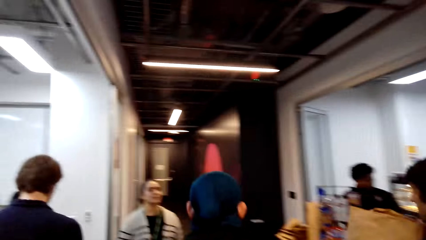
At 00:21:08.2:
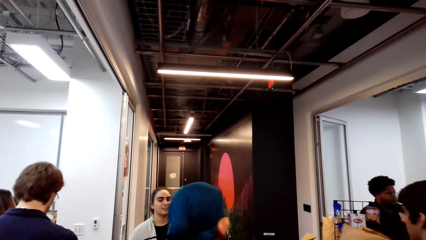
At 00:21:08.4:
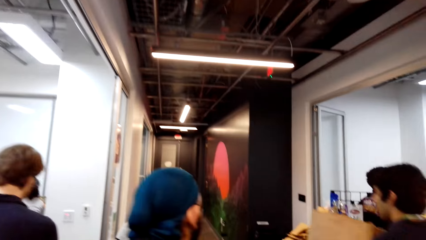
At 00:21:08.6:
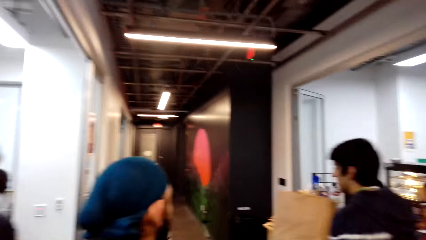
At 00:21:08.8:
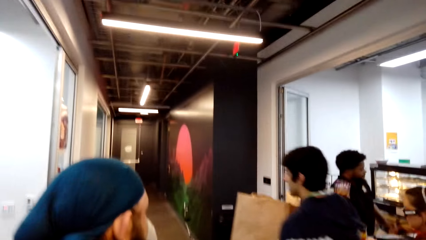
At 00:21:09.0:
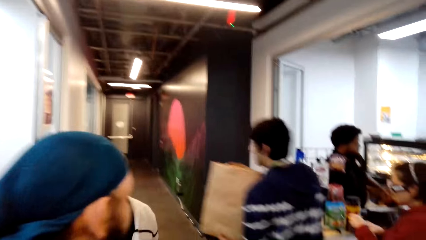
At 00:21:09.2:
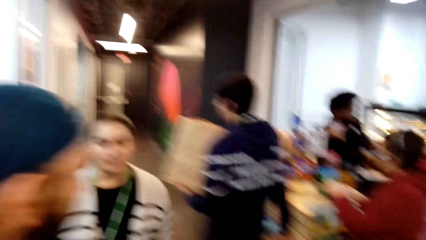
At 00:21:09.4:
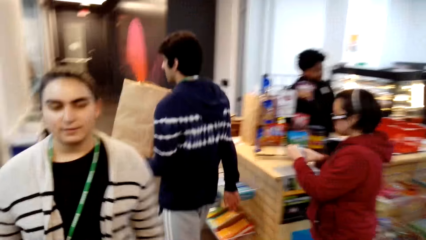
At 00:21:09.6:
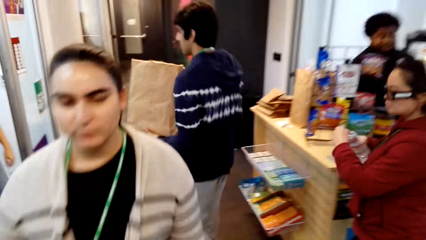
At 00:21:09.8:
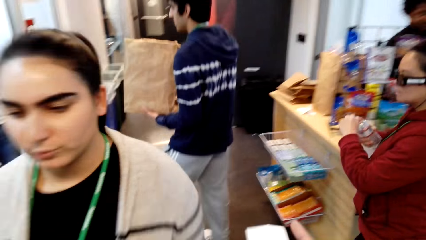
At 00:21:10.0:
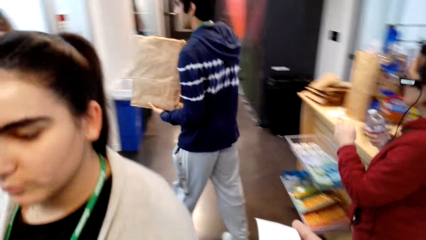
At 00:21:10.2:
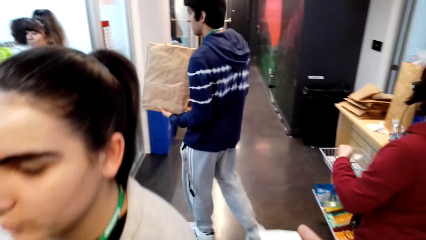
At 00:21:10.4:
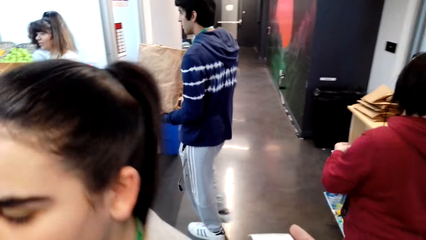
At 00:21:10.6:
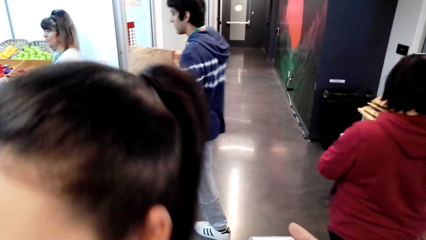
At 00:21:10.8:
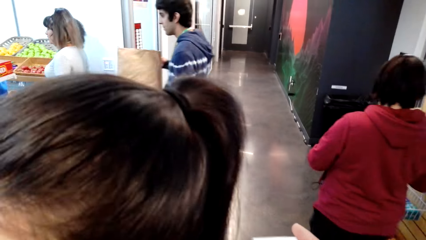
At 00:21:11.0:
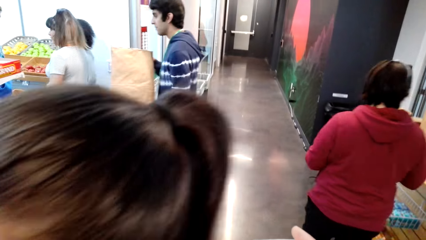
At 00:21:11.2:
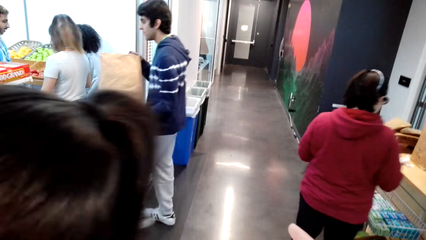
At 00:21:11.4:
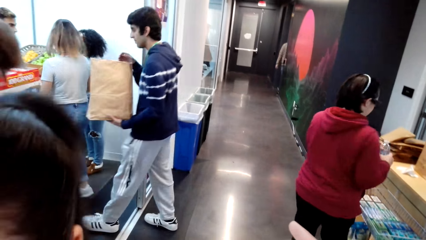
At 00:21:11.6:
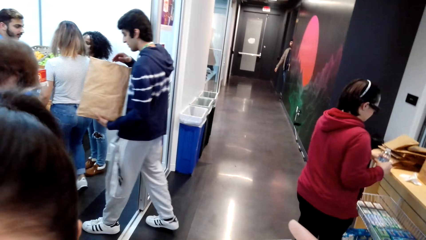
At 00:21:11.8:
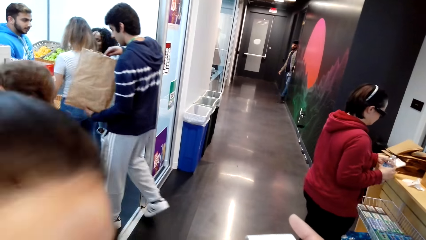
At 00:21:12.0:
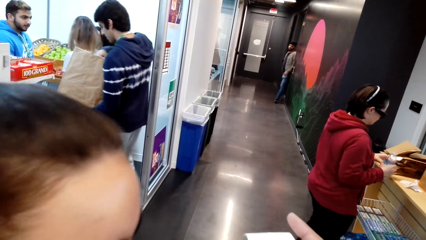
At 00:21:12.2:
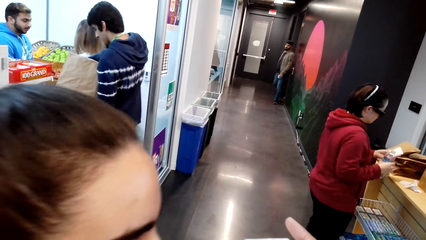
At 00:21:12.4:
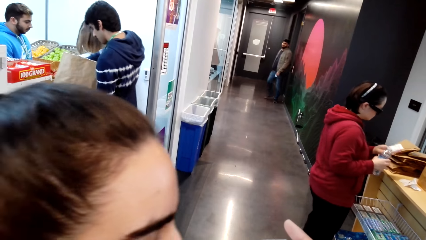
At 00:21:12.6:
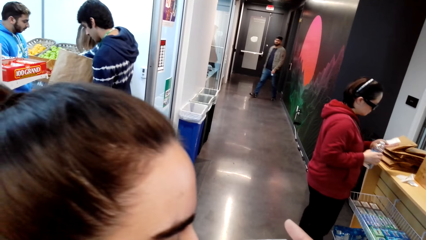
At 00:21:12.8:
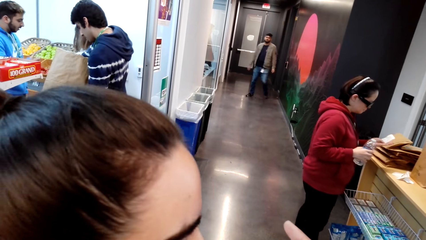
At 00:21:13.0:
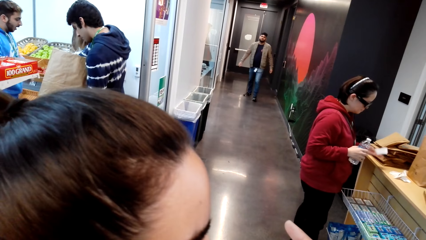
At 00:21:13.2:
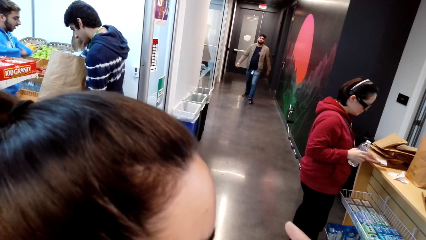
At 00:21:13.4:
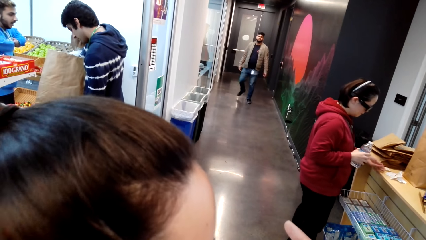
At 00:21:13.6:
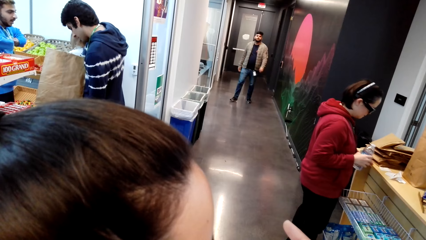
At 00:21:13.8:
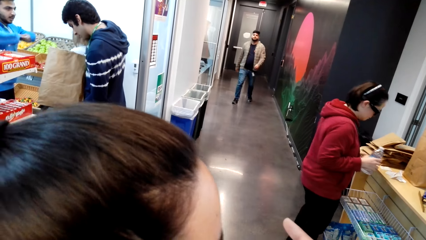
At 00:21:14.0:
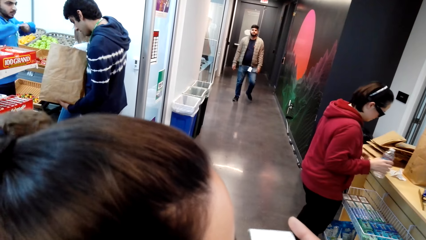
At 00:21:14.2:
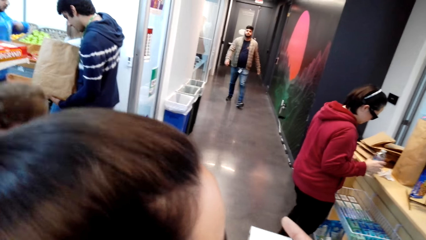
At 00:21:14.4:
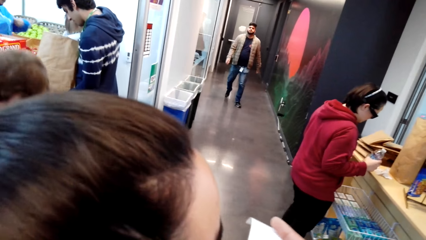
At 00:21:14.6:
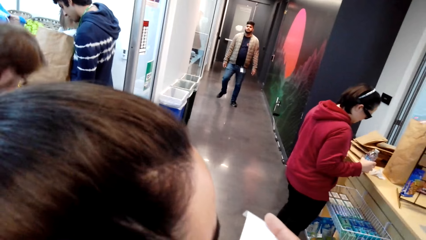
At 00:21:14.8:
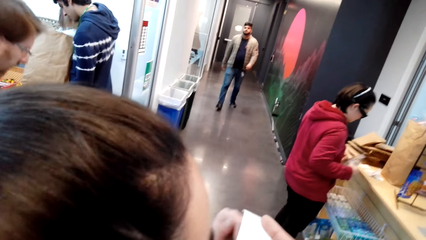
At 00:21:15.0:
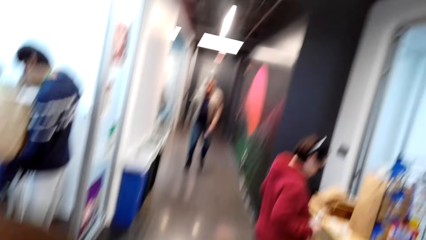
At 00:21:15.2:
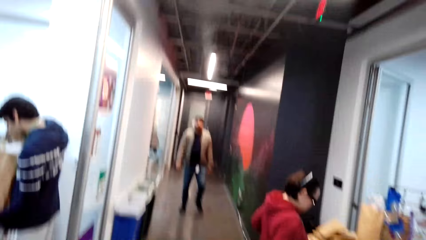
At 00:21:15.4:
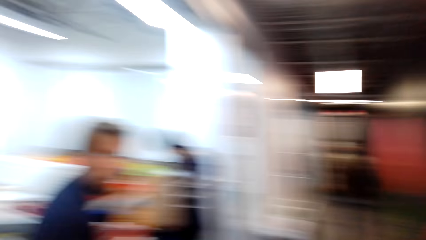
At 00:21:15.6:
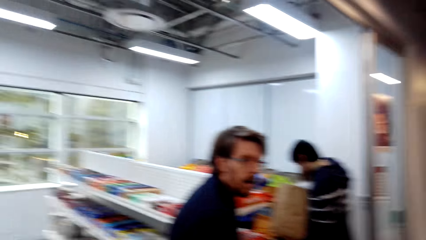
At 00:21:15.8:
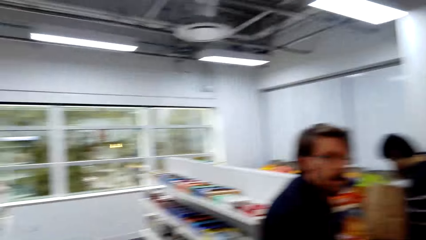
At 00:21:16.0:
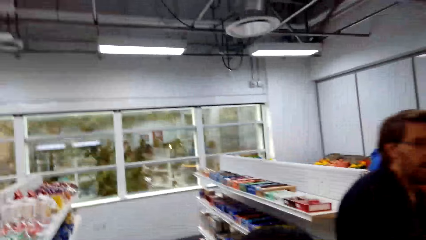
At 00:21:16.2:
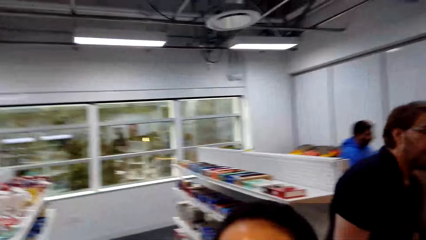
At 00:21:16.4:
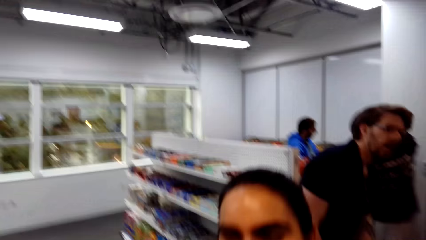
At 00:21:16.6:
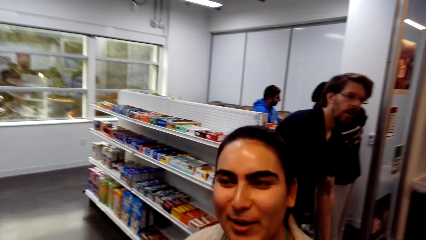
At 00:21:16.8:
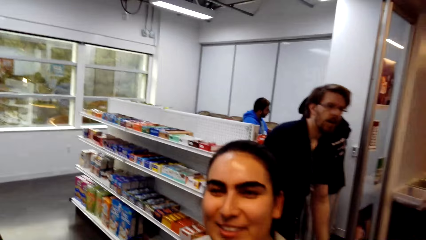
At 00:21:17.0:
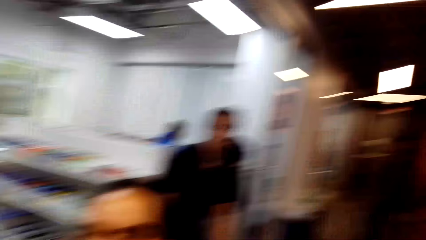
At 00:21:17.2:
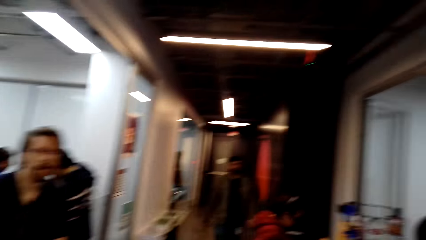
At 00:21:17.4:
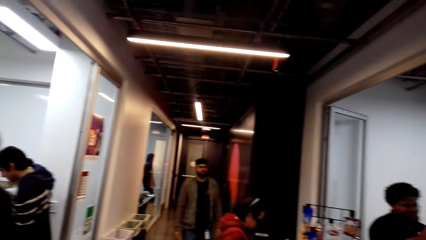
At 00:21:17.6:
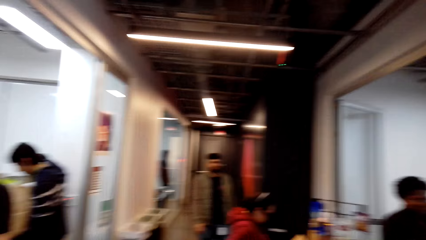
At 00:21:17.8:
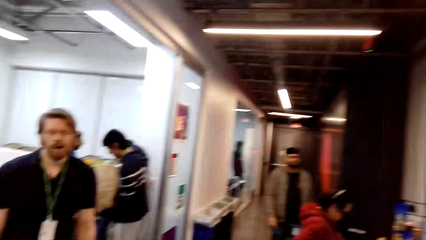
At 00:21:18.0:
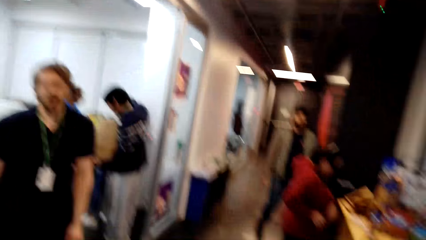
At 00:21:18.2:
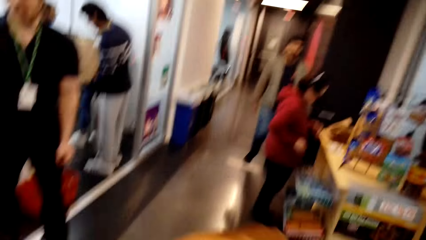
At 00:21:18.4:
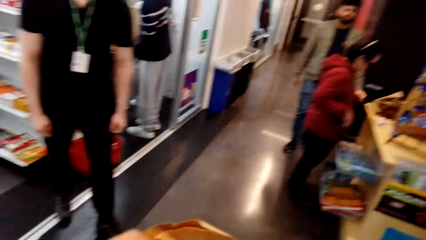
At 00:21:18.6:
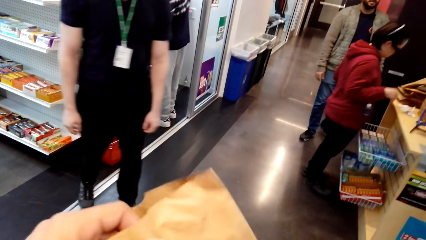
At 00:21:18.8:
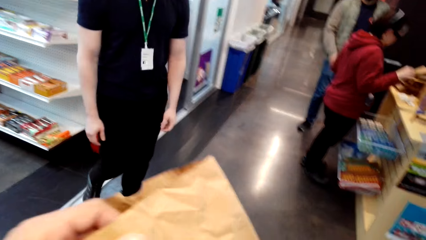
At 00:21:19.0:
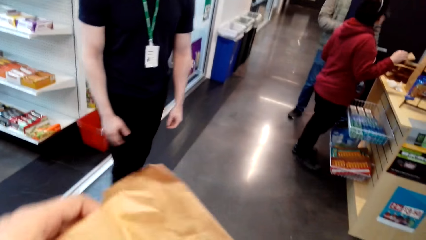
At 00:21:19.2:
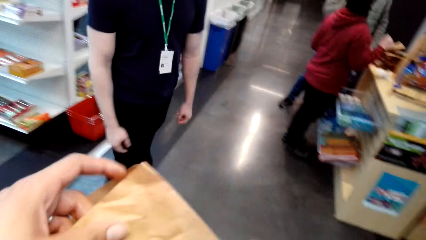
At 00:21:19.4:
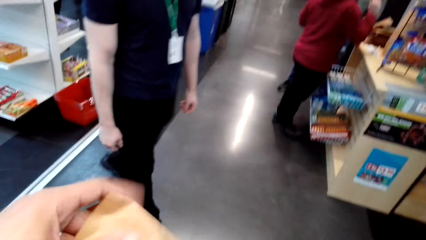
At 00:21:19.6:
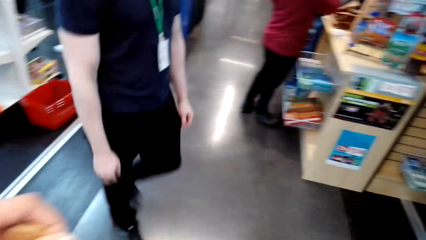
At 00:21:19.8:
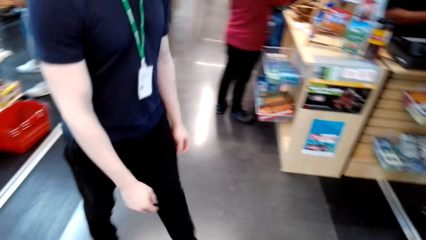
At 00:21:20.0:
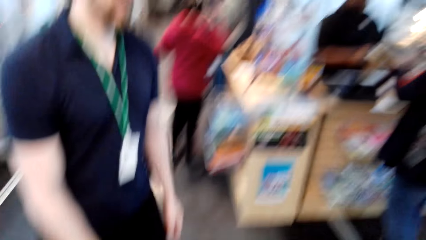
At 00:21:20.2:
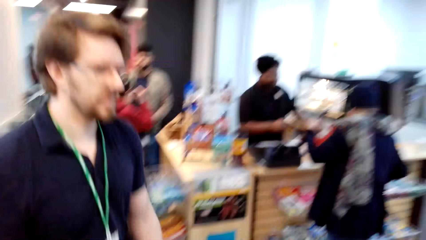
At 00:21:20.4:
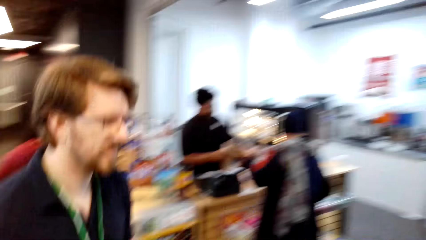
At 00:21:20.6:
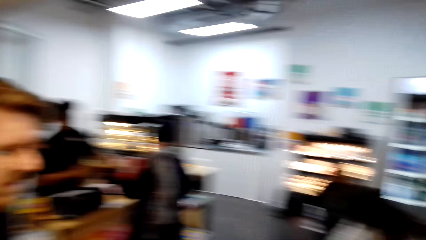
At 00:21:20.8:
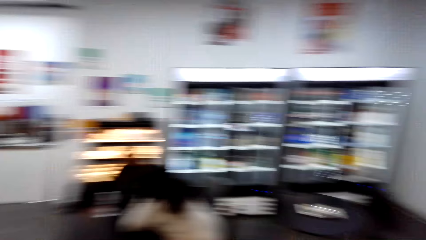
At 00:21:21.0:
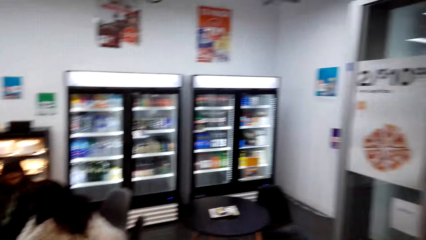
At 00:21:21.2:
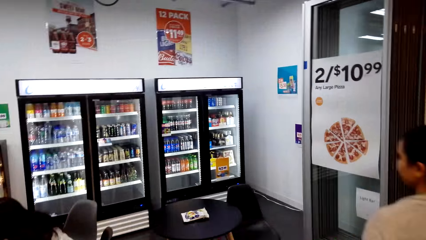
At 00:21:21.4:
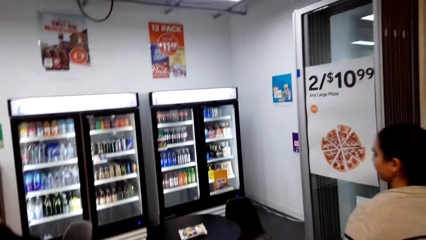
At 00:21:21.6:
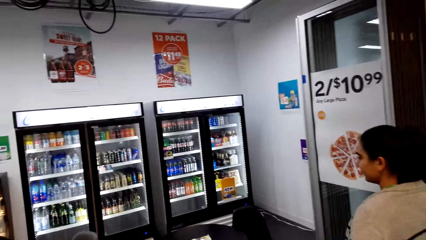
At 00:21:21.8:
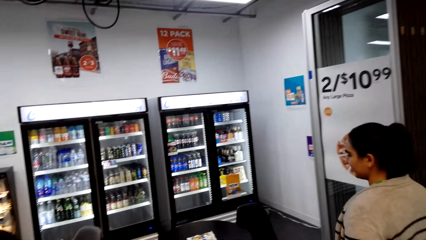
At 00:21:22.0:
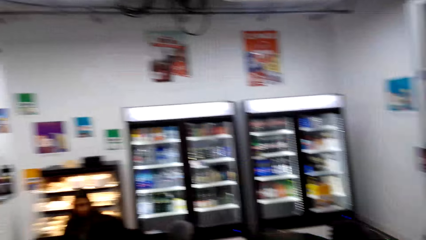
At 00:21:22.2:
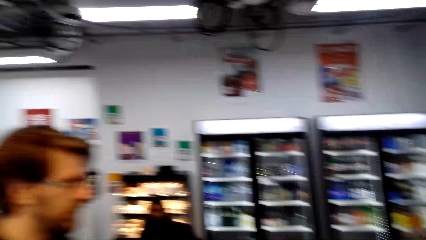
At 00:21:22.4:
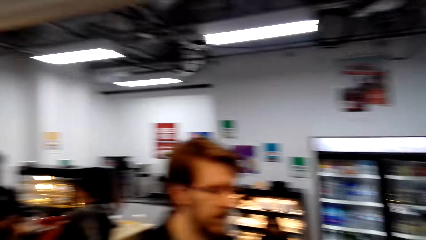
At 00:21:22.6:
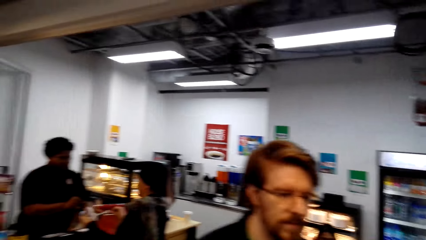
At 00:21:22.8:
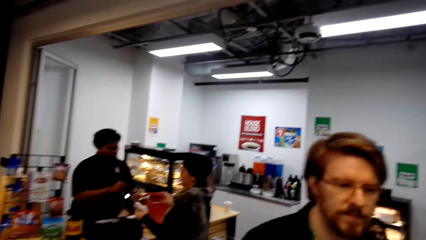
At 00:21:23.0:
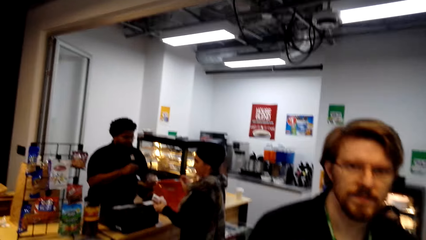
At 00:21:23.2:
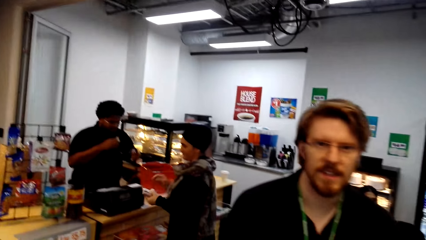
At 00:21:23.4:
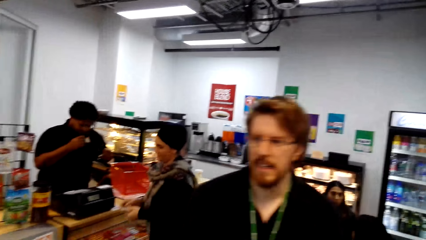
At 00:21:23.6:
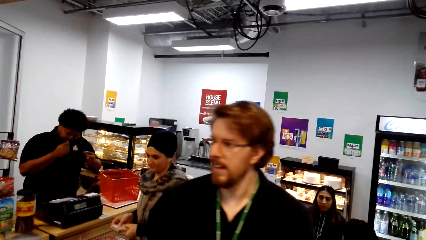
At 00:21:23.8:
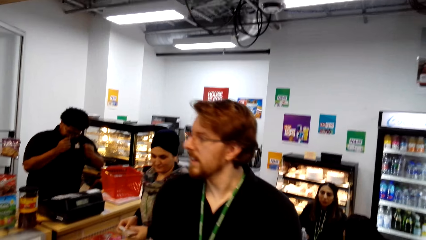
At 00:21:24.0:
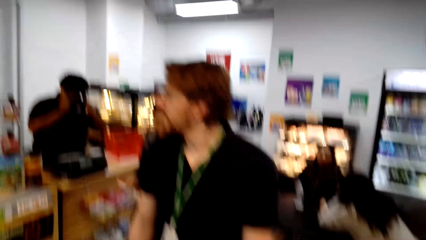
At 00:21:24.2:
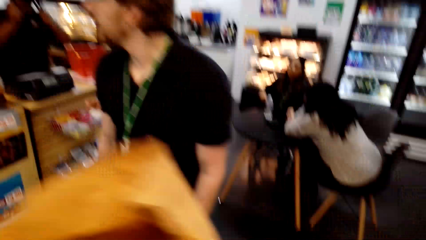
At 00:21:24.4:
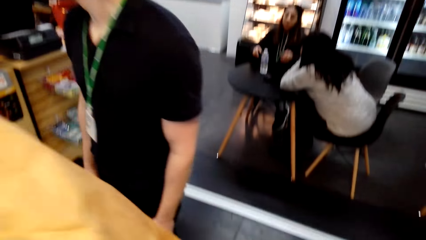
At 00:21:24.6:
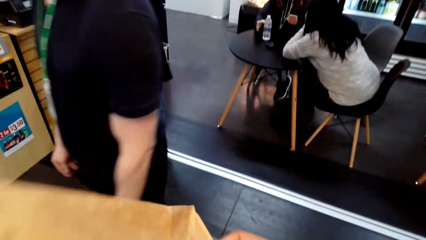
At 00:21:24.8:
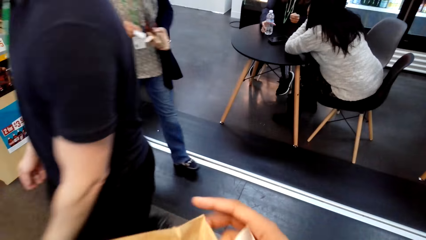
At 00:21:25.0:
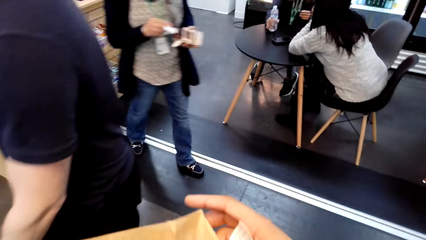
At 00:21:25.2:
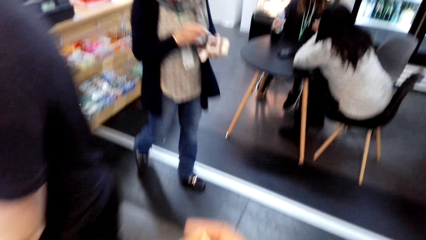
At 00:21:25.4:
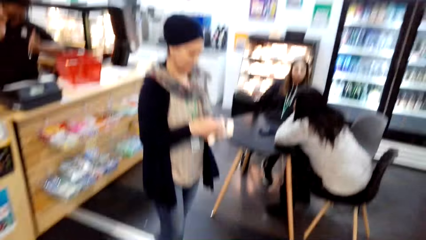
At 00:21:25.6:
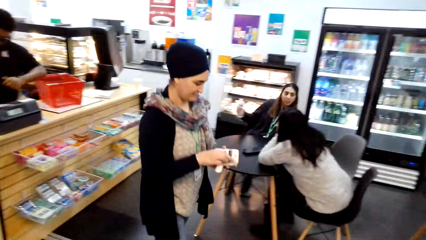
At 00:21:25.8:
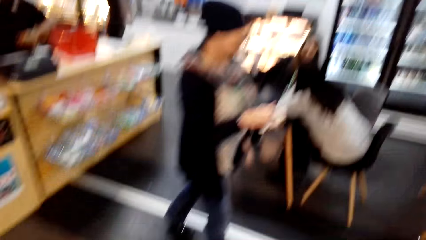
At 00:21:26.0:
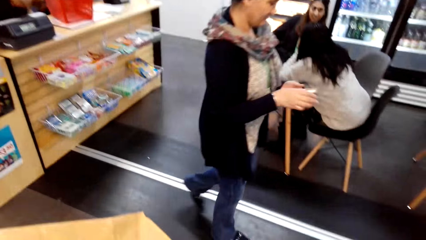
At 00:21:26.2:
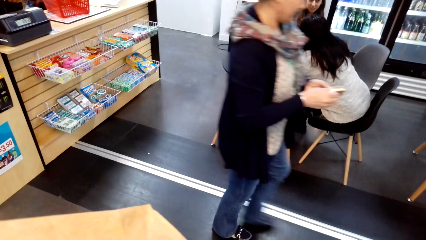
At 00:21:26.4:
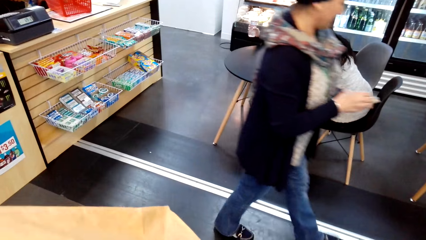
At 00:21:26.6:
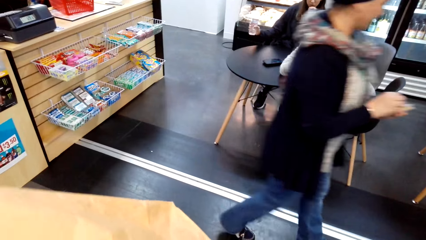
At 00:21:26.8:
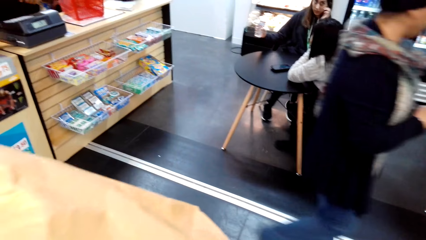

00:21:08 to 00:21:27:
The camera wearer walks around. They interact with a lady. They dialogue with a woman. A man walks in the supermarket. The camera wearer straightens the paper bag. They walk in the supermarket. The lady walks in the supermarket. The camera wearer looks around.
